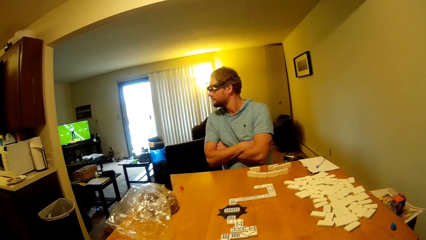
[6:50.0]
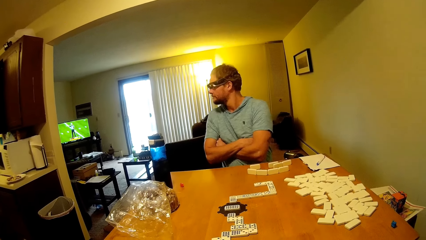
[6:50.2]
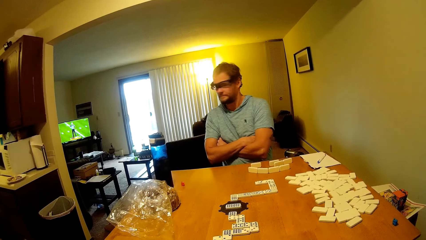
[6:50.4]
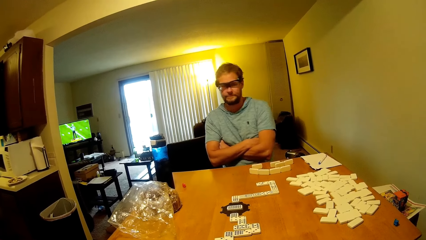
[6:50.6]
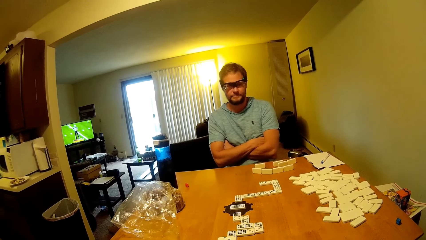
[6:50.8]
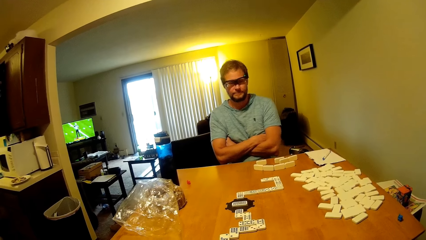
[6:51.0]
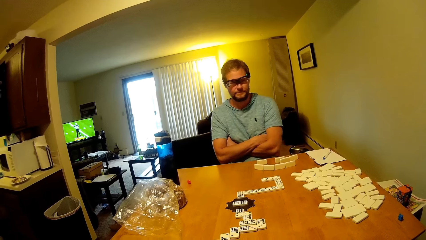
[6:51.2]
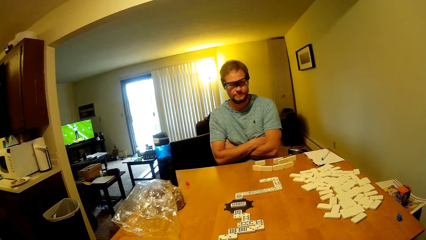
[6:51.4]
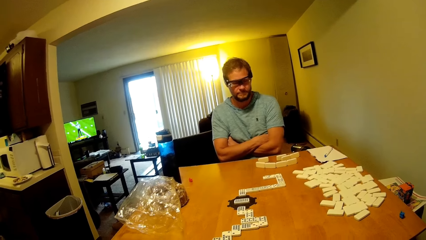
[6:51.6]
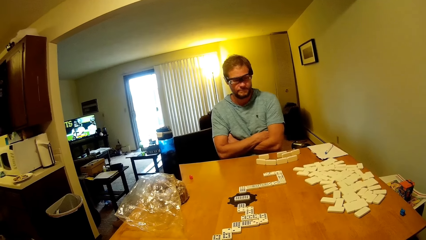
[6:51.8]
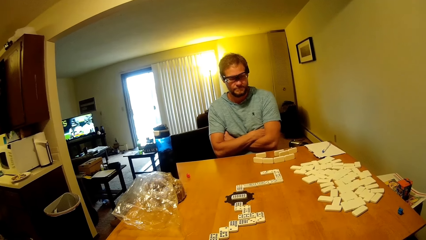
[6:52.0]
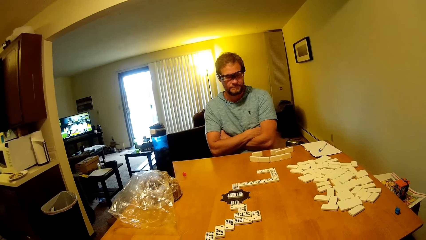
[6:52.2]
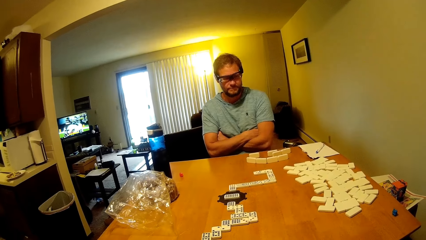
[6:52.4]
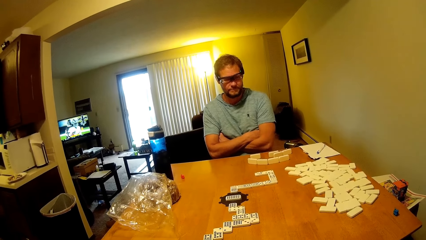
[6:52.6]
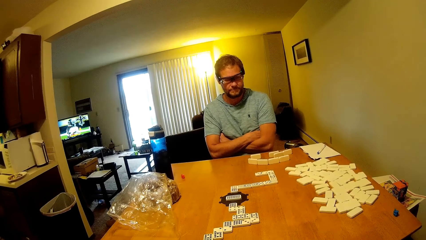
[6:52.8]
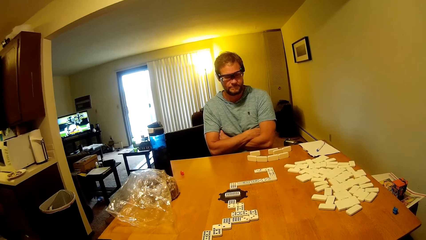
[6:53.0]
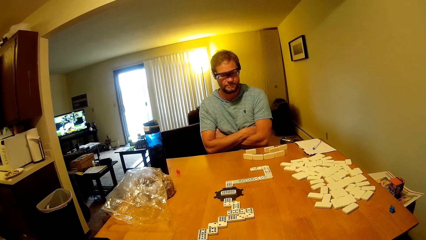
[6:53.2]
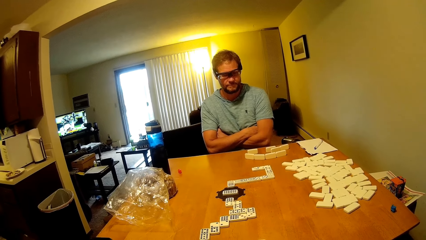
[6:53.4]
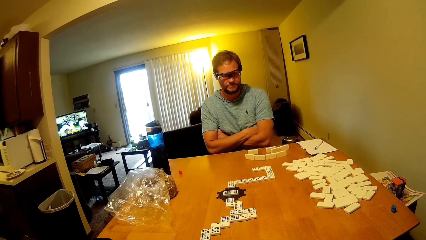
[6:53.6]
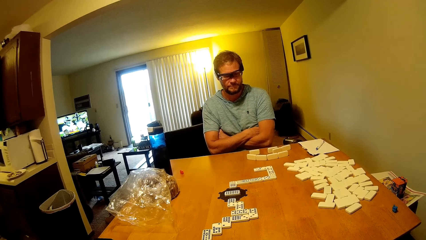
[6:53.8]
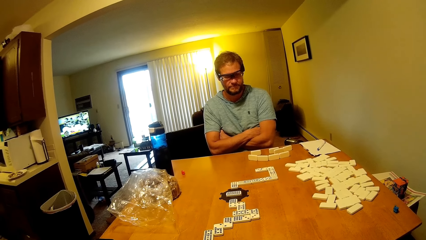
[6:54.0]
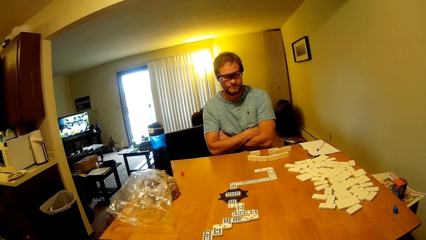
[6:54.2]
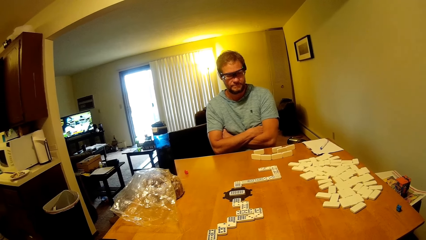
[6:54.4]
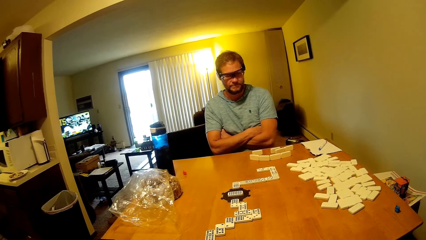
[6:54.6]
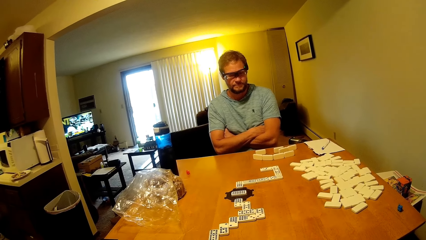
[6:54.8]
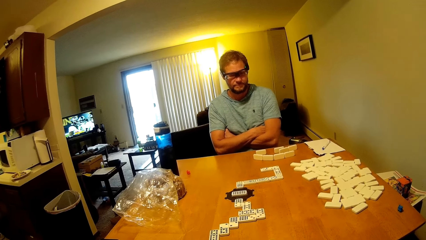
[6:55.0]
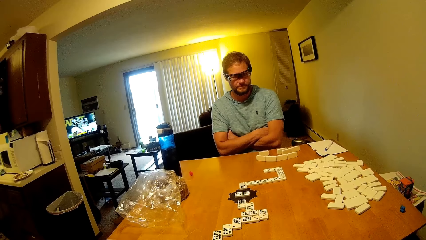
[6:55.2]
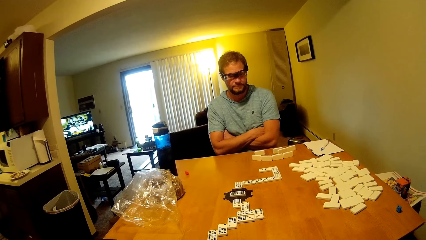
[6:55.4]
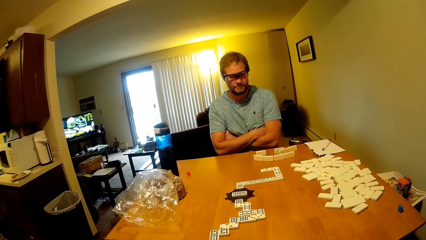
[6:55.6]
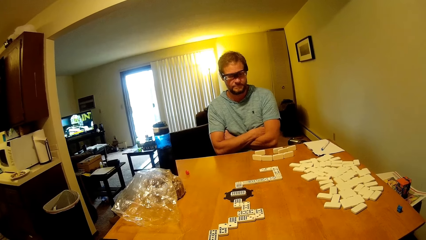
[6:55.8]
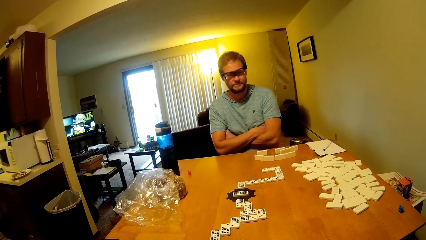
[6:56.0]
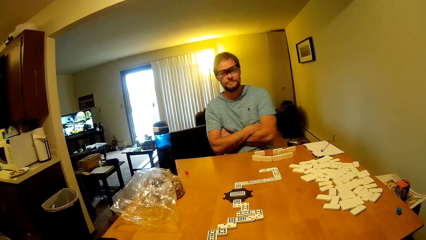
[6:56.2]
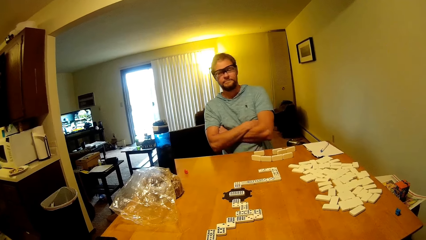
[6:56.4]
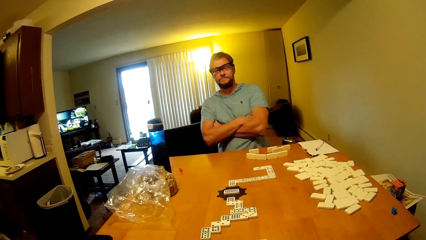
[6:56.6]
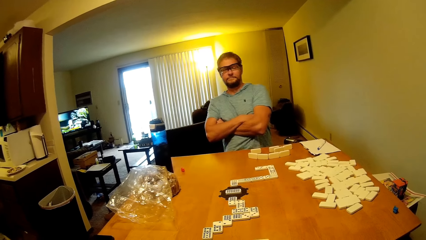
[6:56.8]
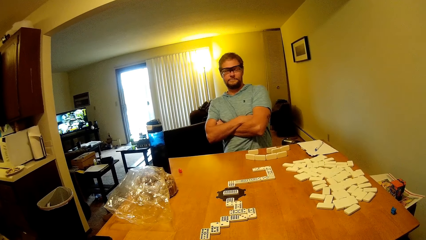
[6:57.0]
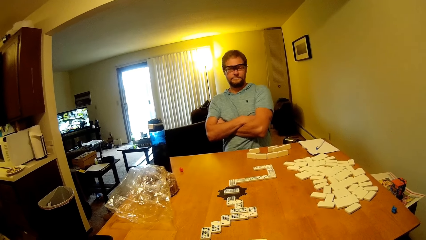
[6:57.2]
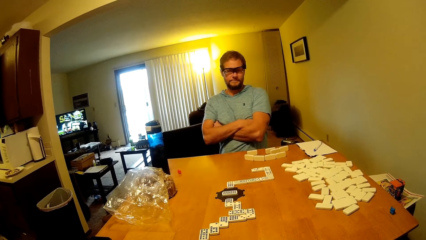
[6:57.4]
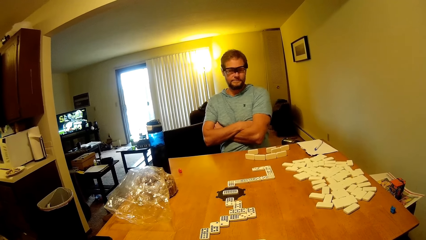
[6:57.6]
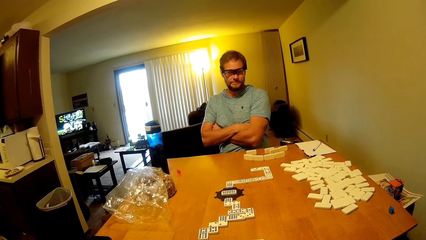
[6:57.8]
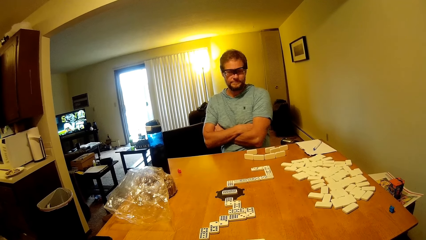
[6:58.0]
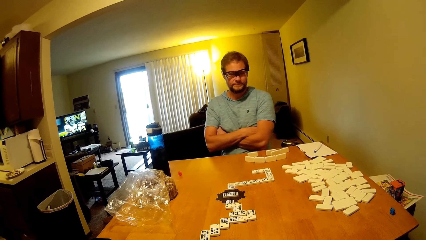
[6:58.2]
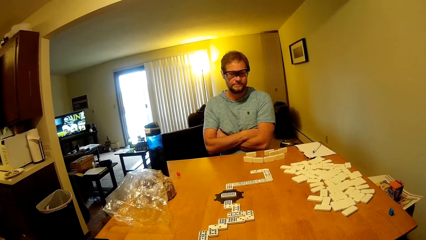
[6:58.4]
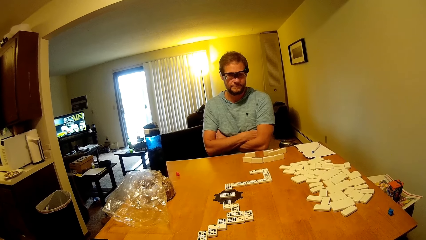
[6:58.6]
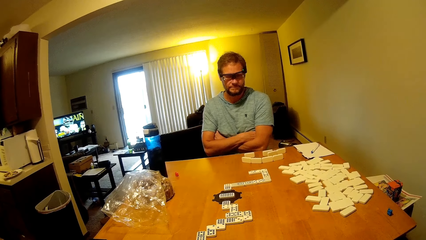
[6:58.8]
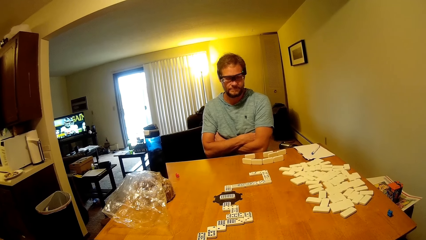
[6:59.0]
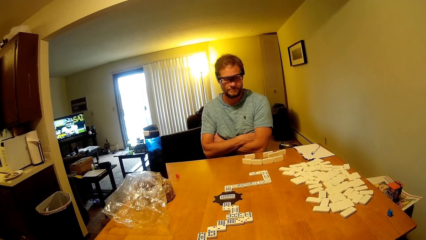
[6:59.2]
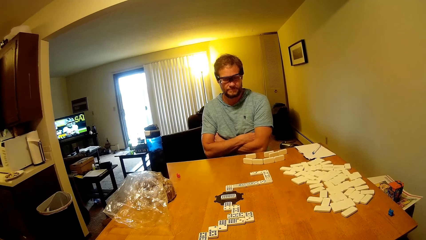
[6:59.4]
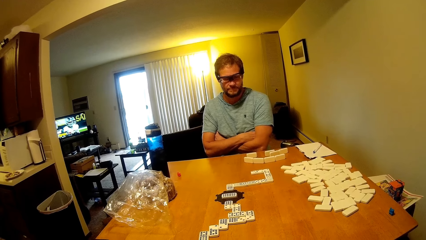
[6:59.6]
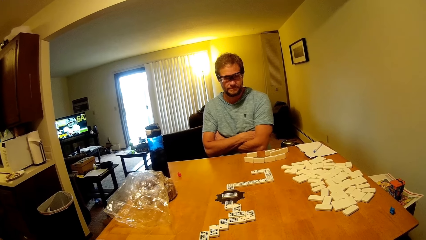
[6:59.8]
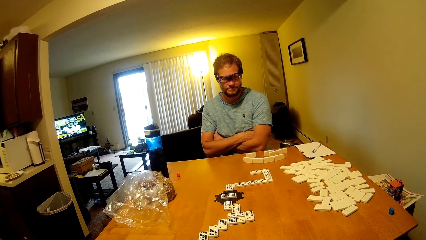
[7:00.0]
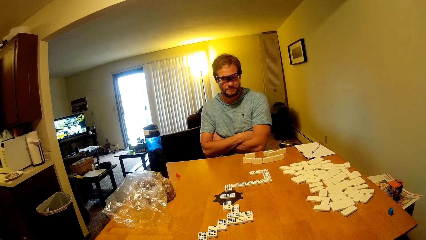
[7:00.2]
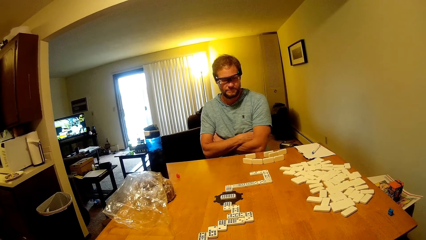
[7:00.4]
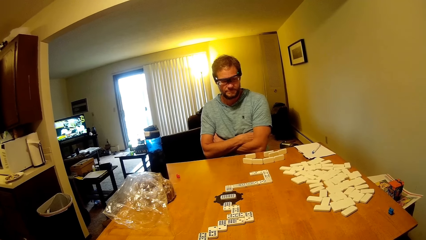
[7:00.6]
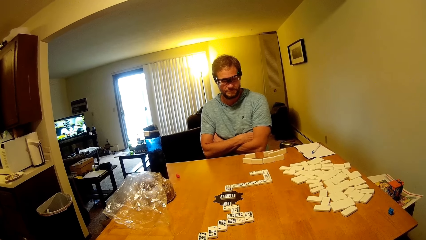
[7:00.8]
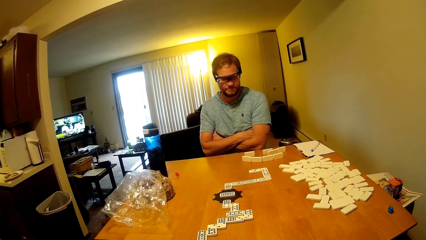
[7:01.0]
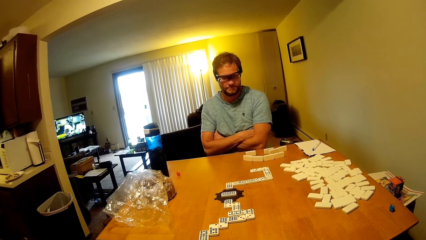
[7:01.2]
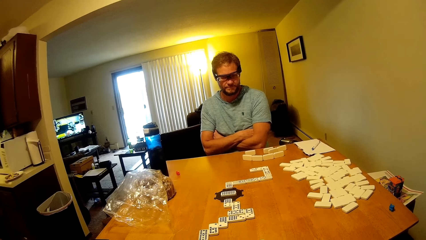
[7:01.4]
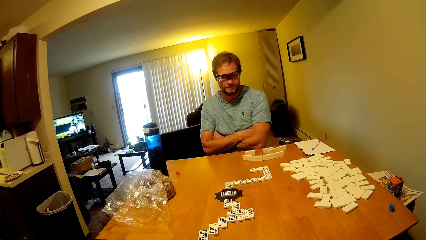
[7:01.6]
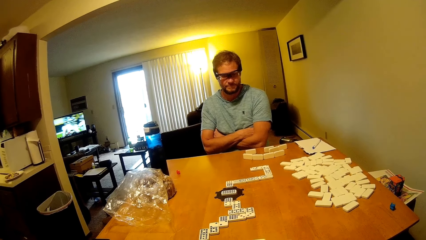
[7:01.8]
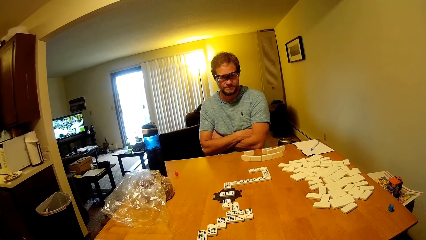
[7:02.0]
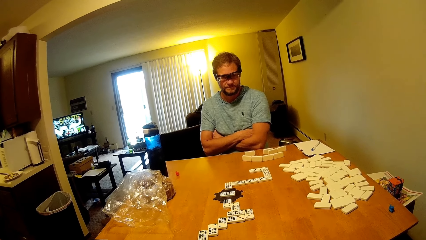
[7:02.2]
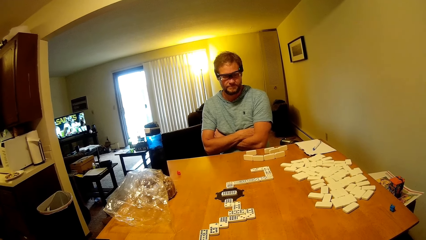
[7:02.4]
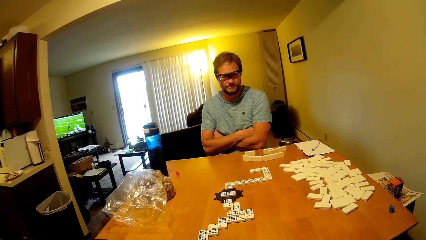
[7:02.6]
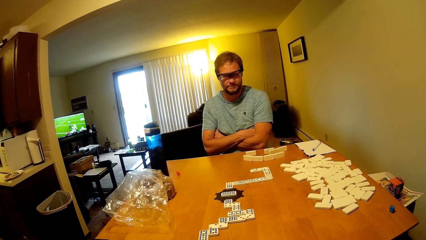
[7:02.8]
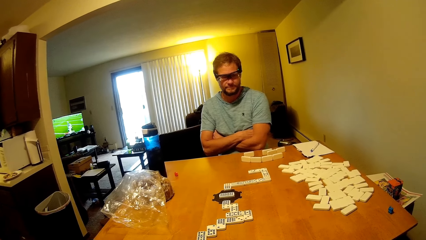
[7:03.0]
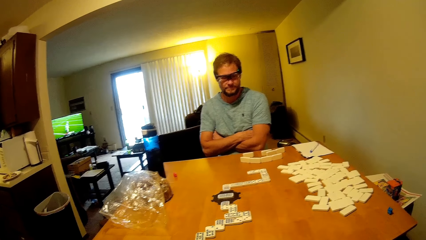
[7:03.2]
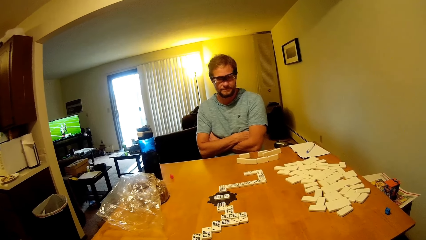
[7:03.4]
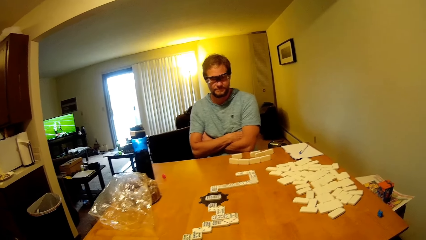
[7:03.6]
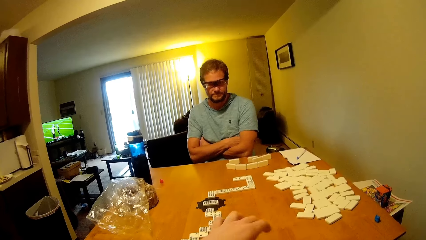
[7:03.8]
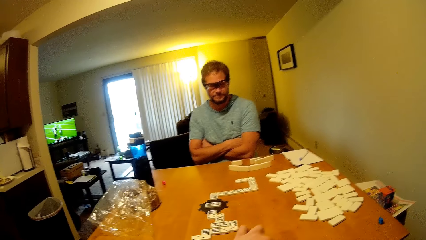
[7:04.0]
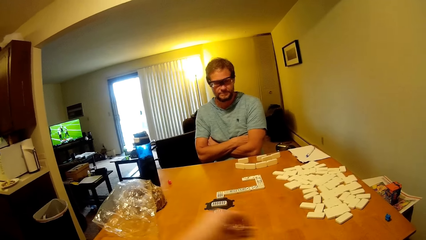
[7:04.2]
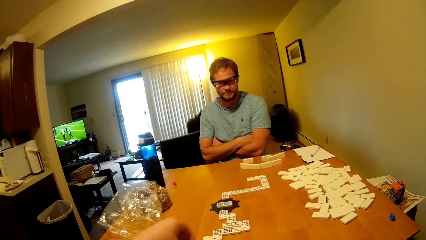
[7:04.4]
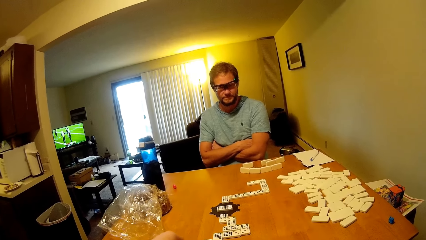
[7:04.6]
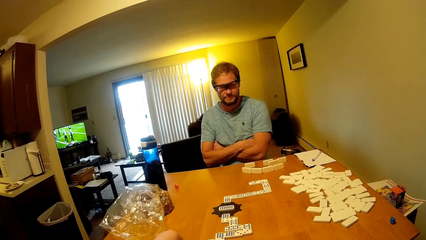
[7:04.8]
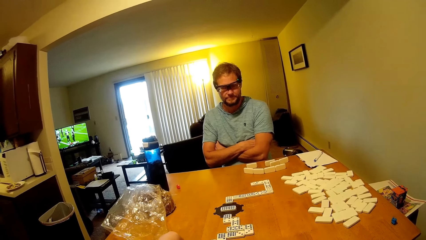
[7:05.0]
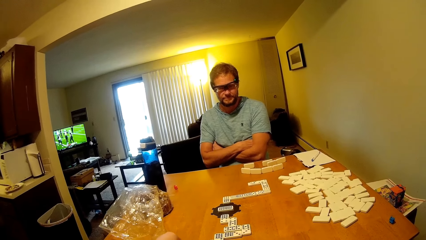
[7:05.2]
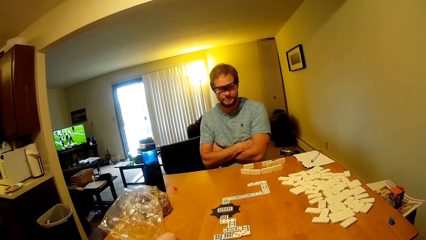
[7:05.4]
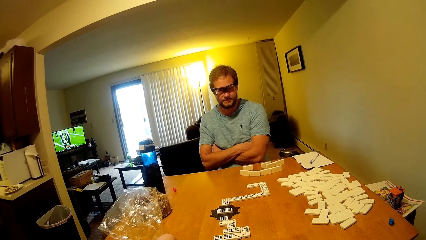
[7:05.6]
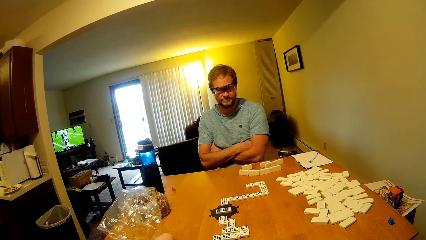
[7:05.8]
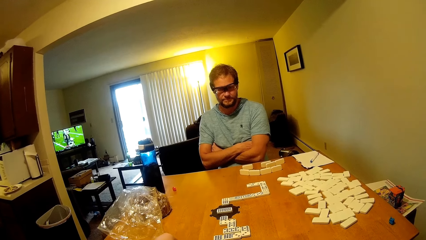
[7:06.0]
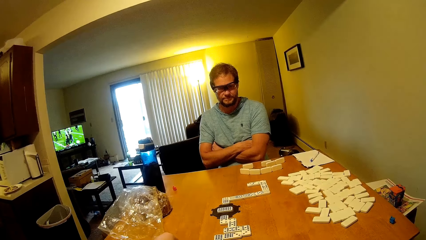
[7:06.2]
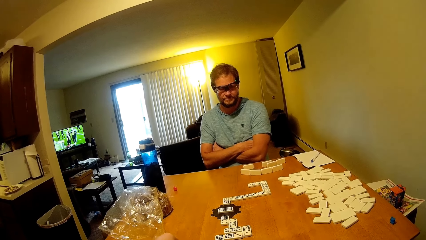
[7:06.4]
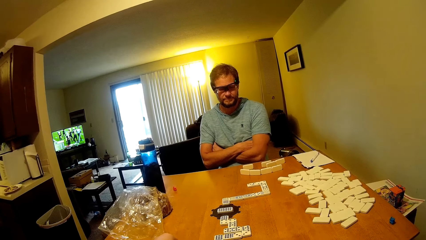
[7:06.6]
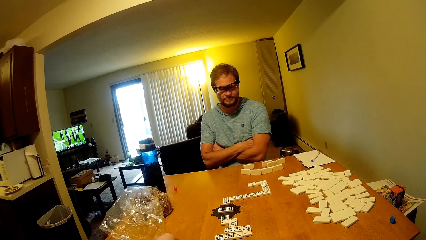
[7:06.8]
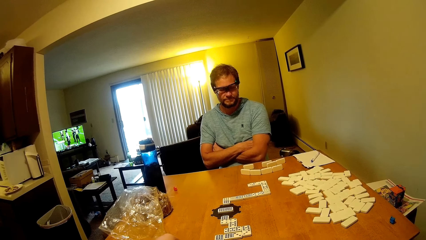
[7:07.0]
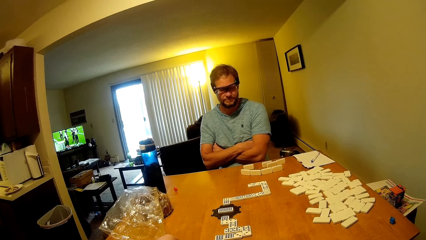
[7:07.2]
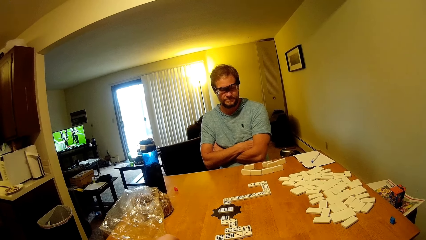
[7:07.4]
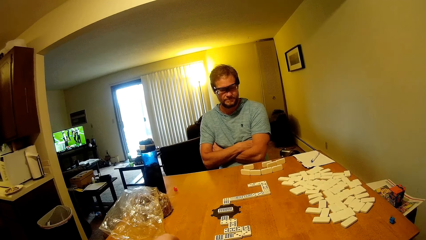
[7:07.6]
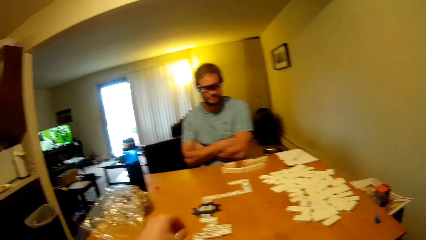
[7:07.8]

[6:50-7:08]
The camera wearer looks at the dominoes game. A man looks around, looks at the television, and looks at the dominoes game. The man looks at the dominoes game again. The camera wearer talks to the man. They talk to the man again. The man looks at the dominoes game. The camera wearer picks up the domino on the table. The man looks at the dominoes game. The camera wearer puts the domino on the table.
